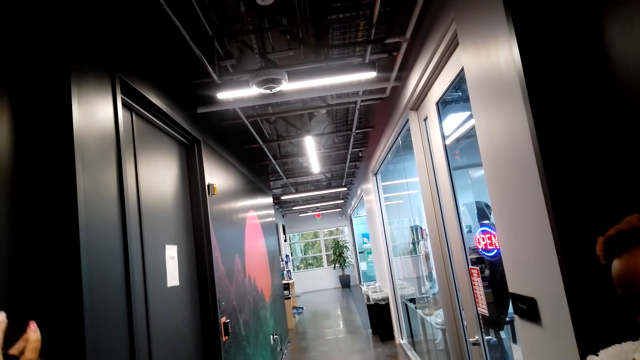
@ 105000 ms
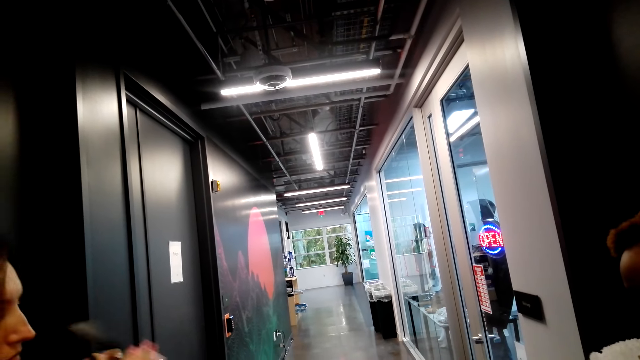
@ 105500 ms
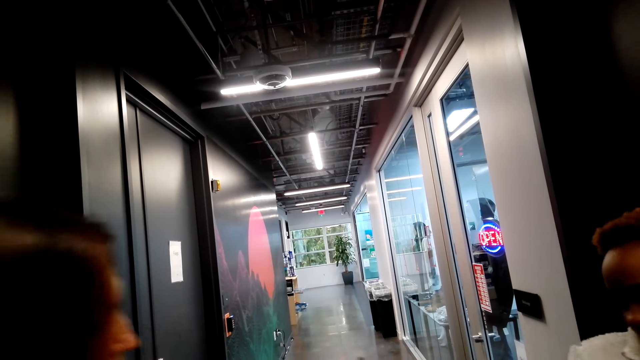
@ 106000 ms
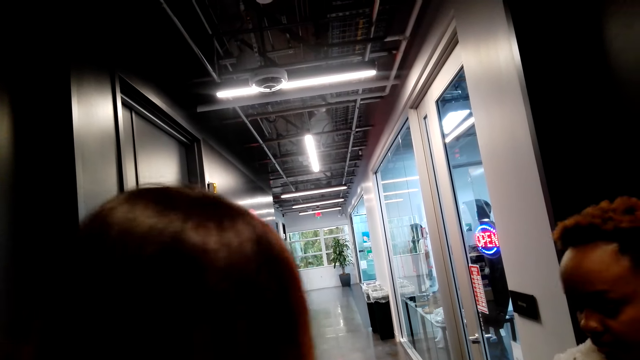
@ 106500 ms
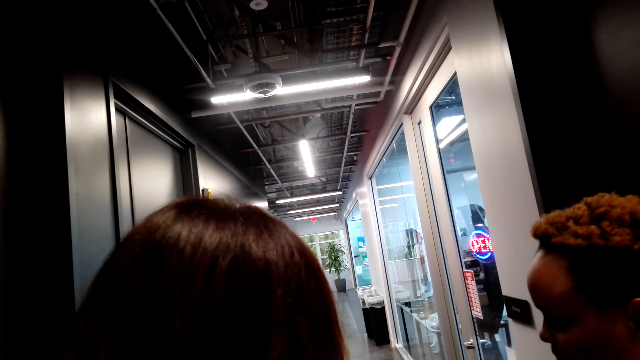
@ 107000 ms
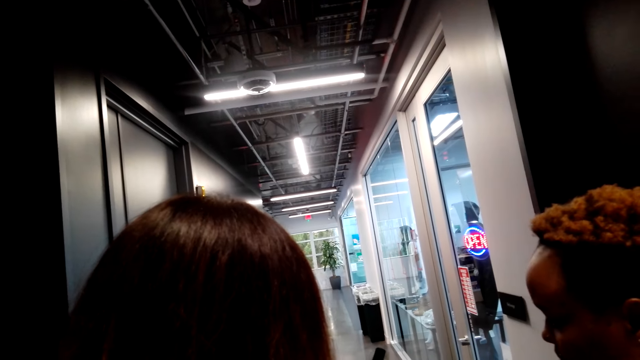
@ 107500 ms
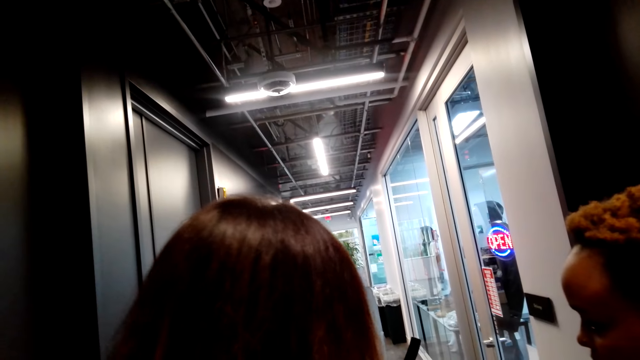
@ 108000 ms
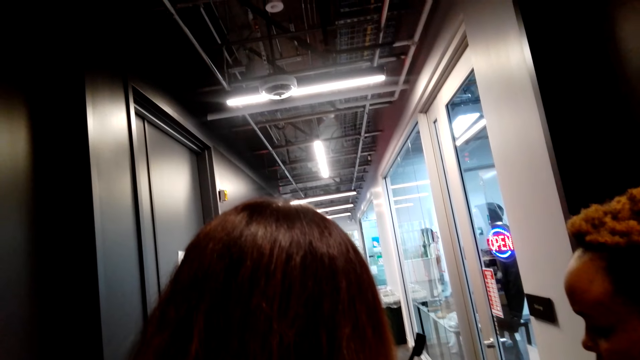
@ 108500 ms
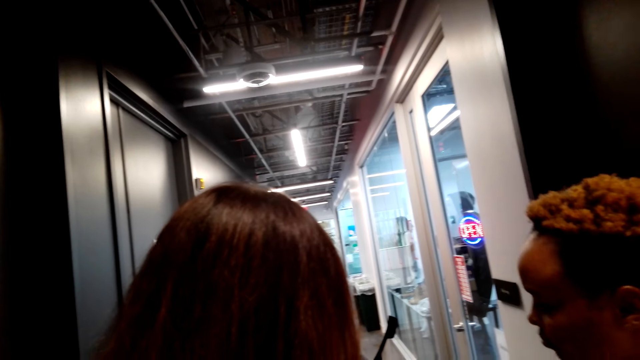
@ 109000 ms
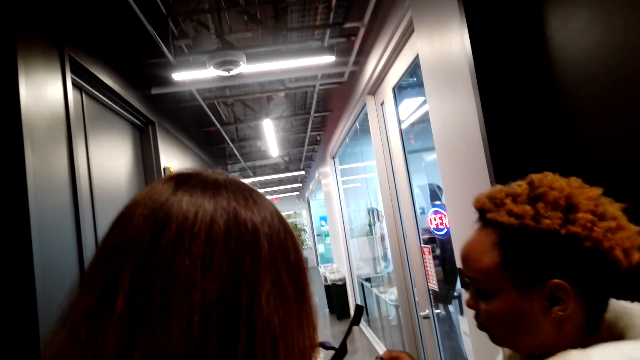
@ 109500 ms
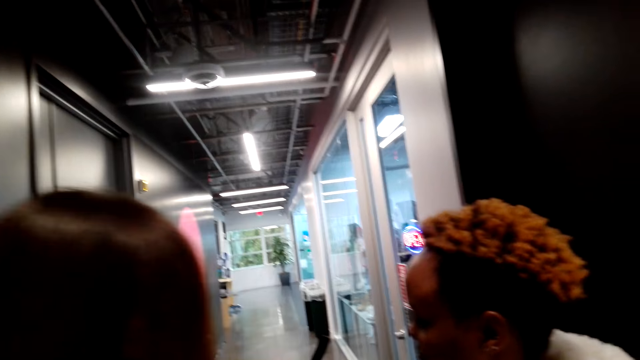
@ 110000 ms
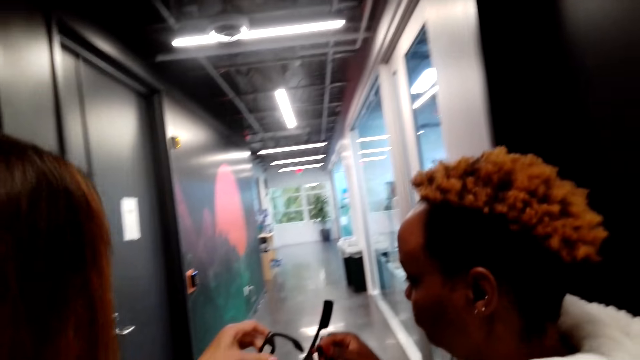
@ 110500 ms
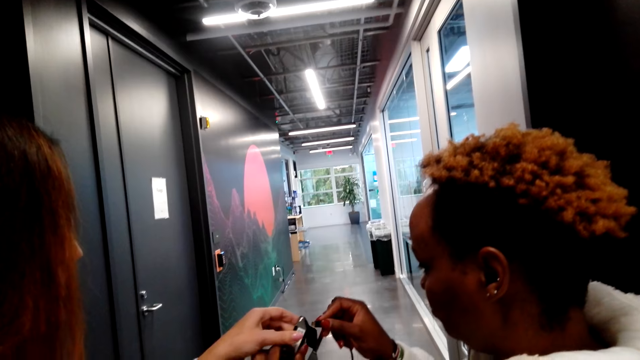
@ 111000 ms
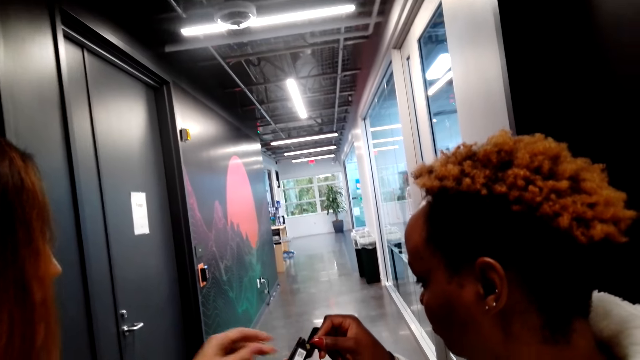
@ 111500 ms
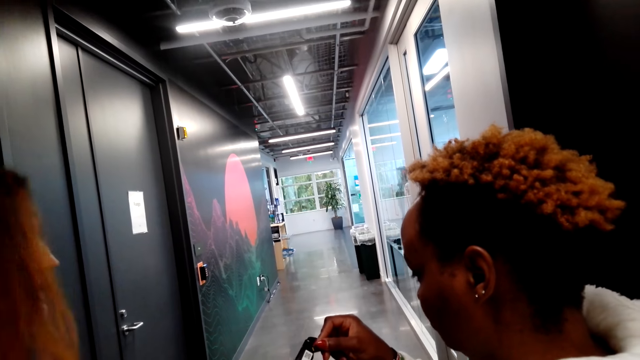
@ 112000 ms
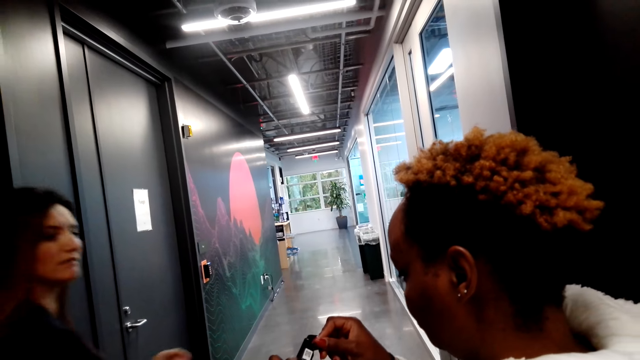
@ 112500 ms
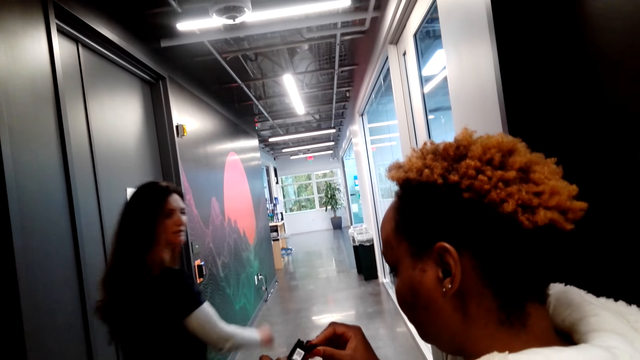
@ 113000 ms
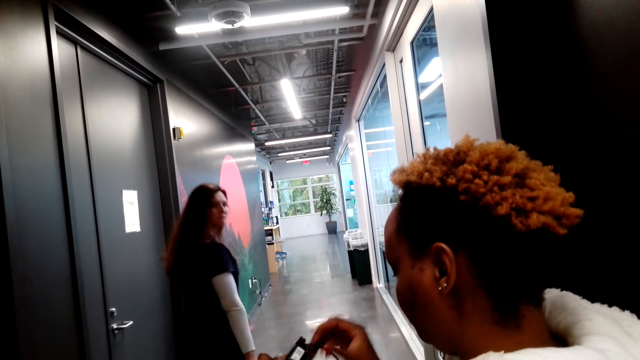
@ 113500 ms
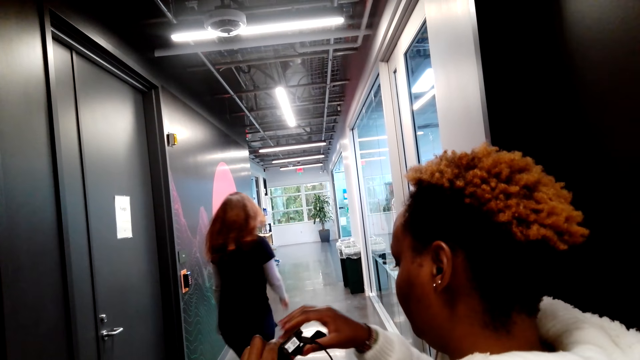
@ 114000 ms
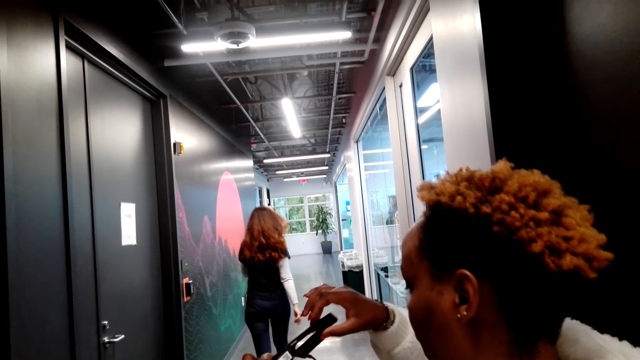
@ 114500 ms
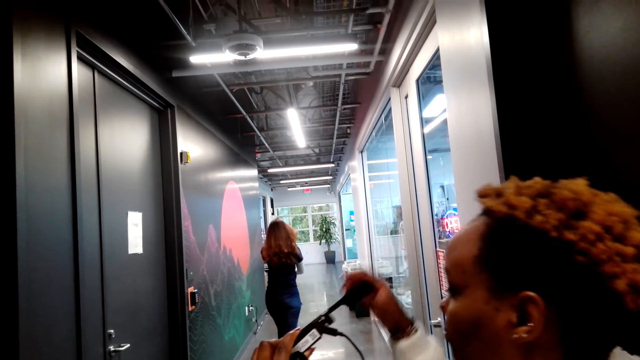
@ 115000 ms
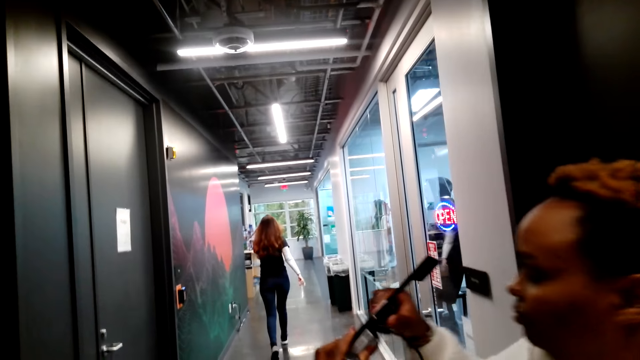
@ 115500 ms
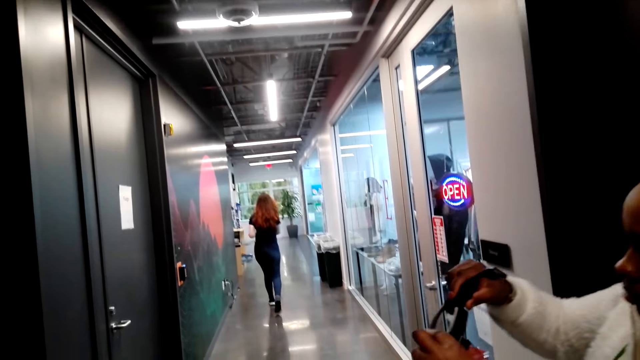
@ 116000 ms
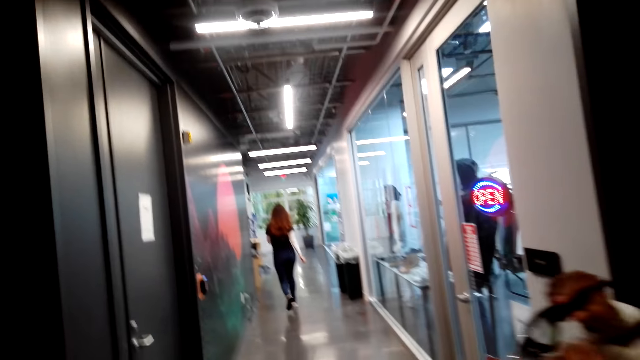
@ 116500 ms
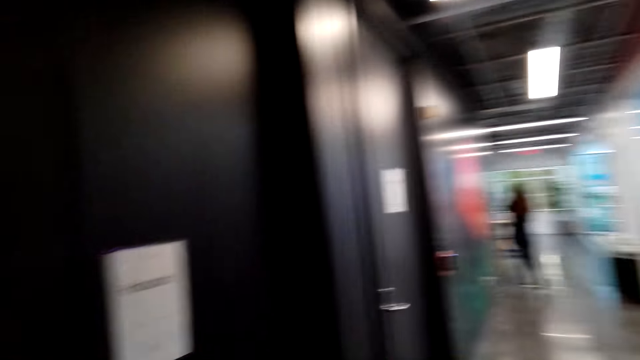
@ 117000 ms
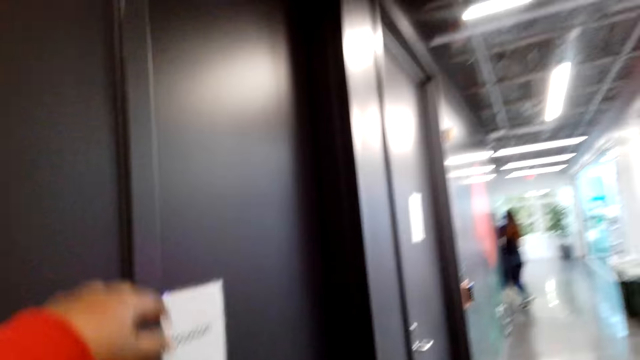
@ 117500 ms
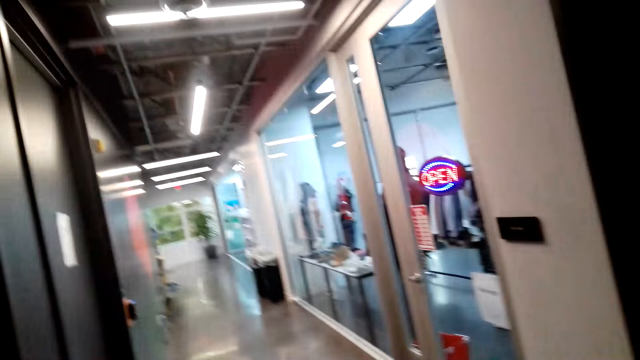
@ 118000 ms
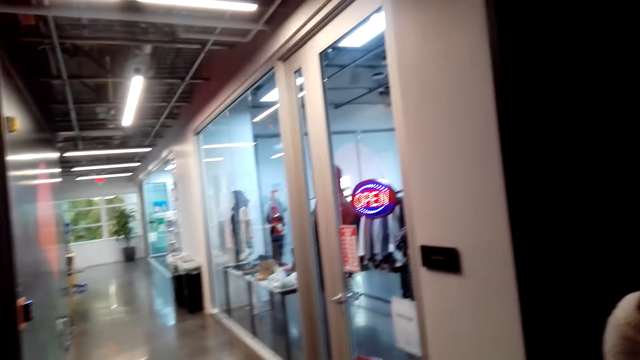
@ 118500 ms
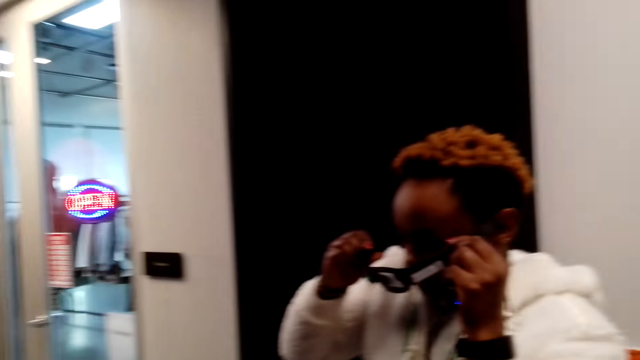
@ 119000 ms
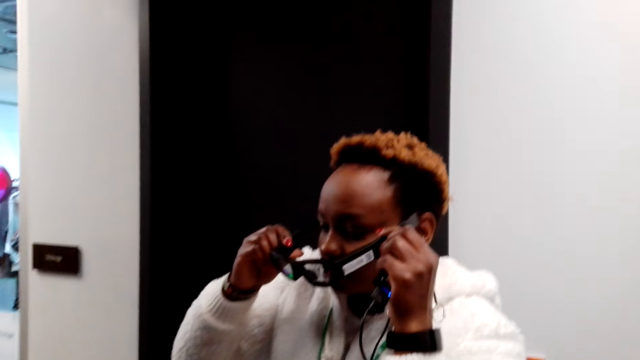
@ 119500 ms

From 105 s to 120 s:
A person gives another person the camera. A woman converses with another woman. The other woman fixes the spex. The first person walks away. The first woman walks around. The other person wears the camera. The camera wearer looks around.

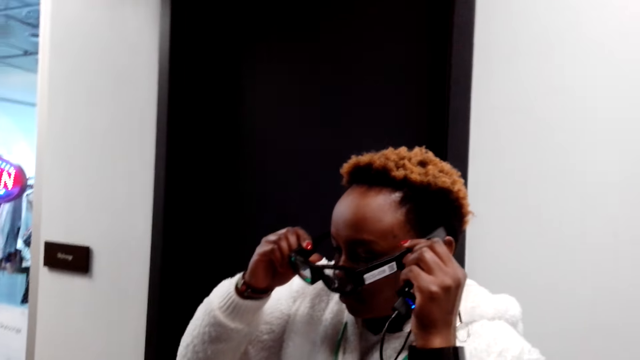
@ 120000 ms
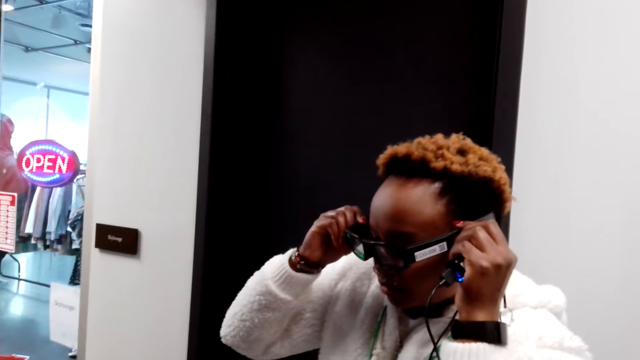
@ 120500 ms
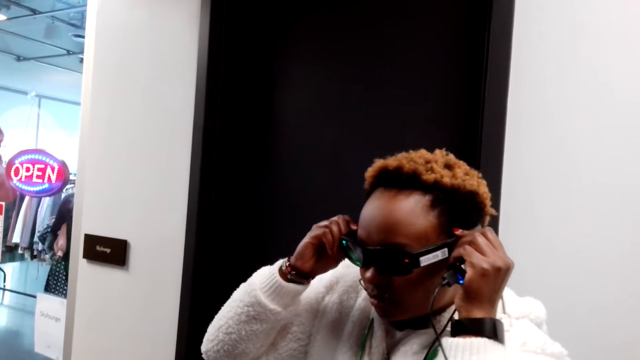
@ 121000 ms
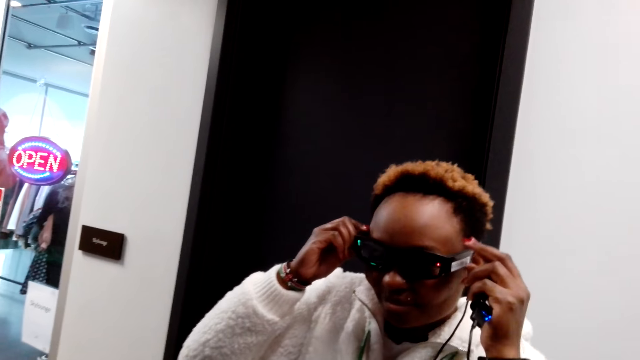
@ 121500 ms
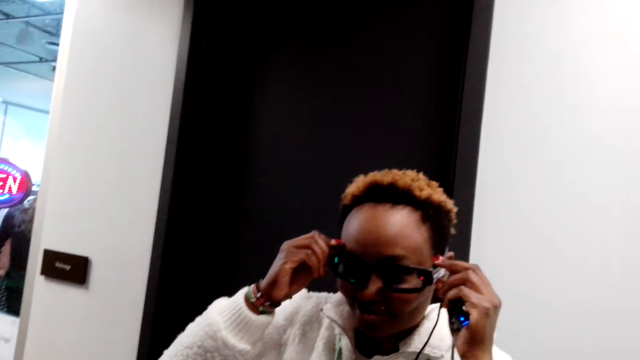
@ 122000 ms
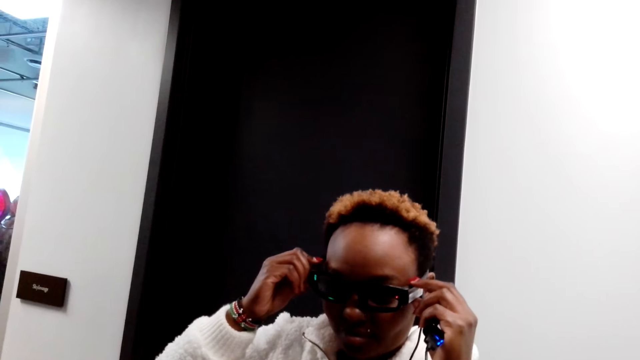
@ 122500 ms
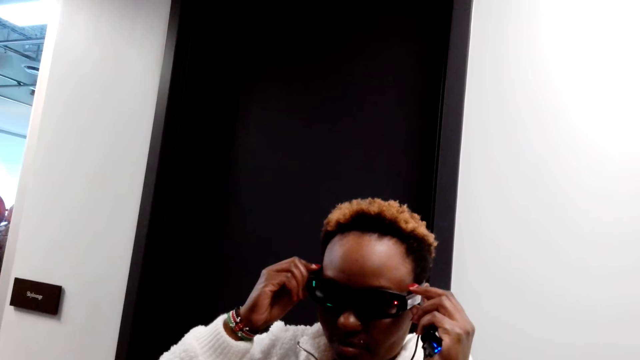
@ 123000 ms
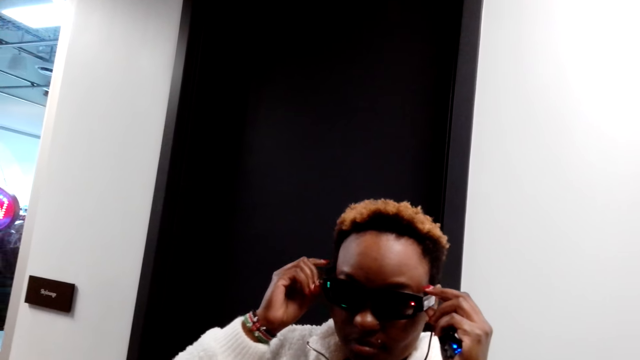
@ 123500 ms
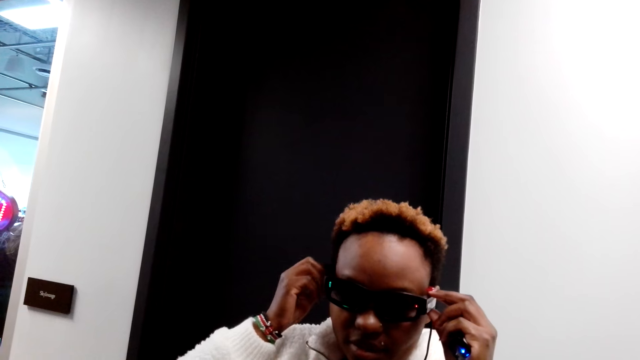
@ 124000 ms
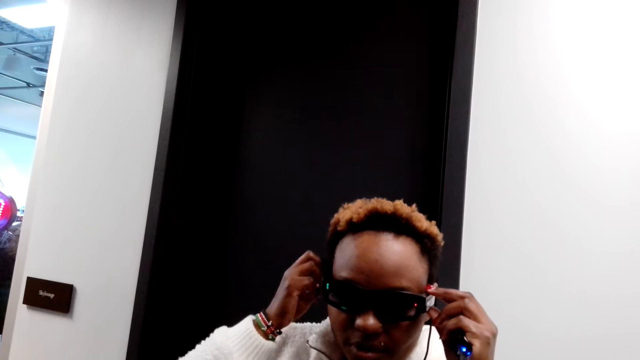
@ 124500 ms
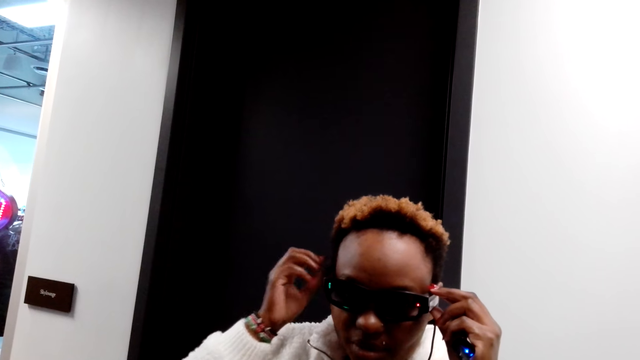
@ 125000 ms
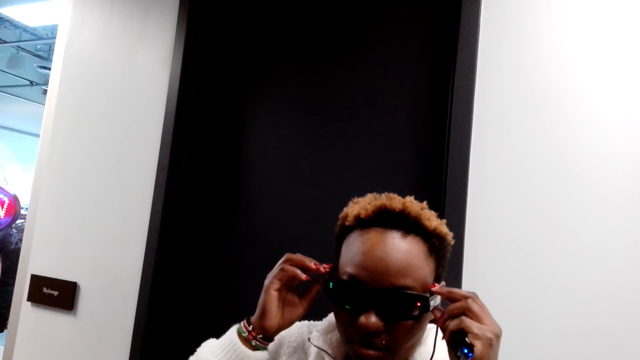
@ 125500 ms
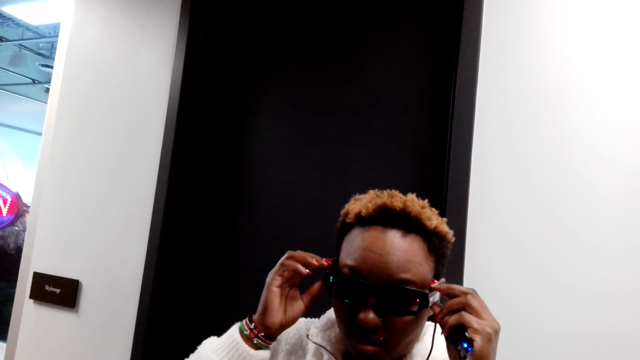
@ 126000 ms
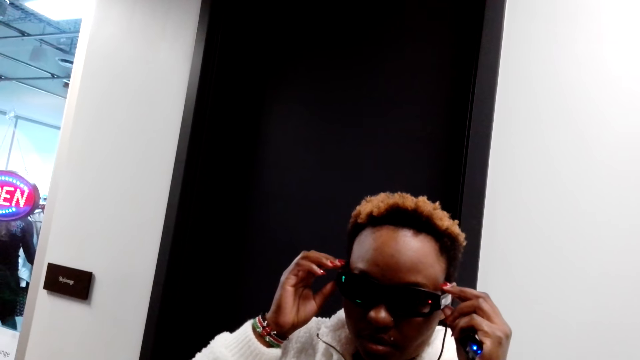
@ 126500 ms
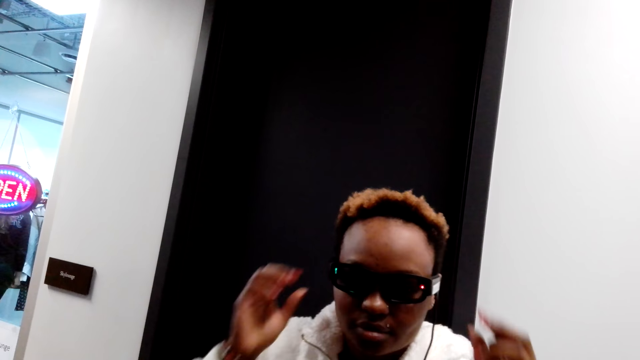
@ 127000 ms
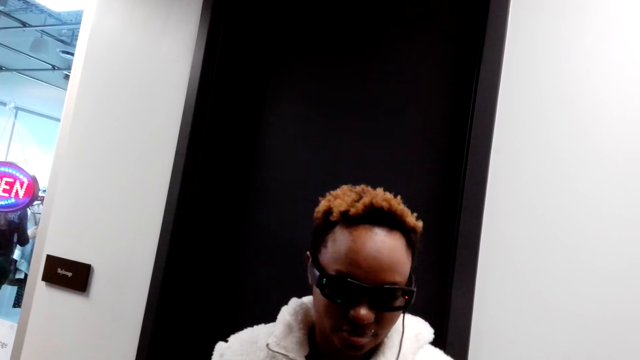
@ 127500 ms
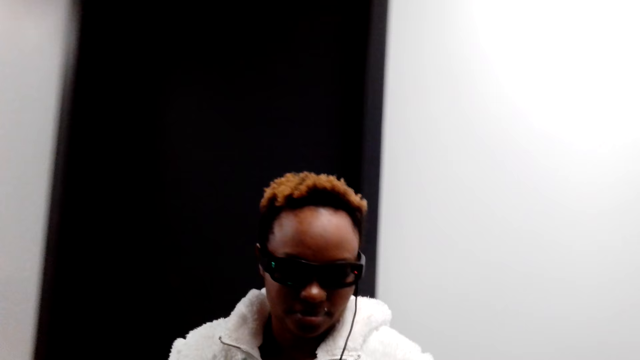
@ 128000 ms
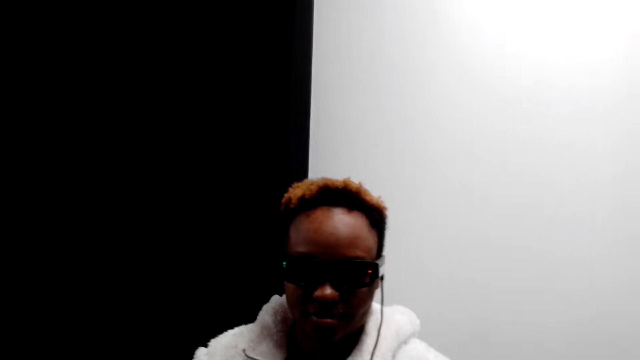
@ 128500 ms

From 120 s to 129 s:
A woman puts on the spex.
